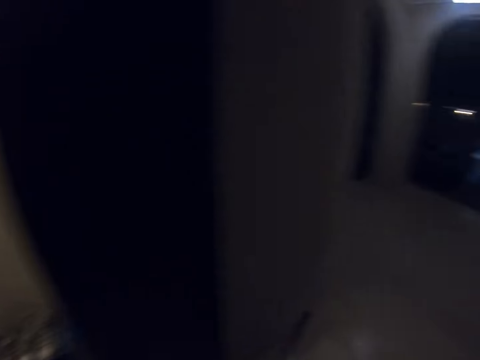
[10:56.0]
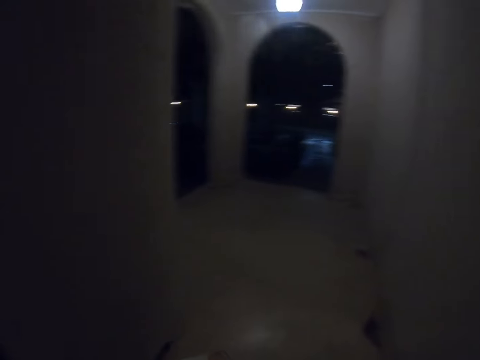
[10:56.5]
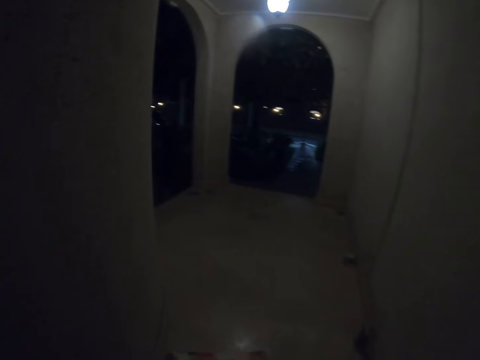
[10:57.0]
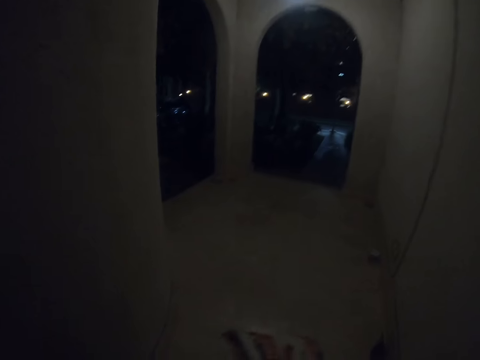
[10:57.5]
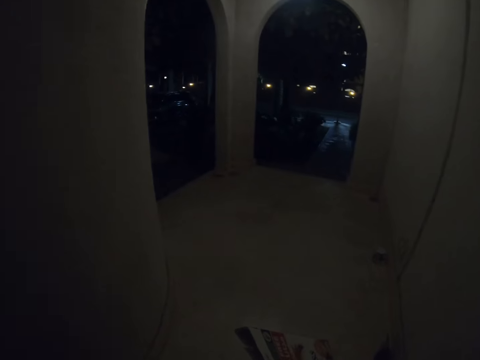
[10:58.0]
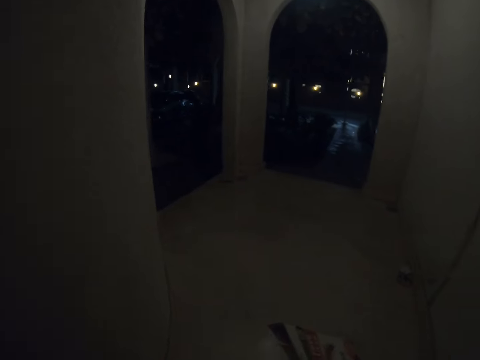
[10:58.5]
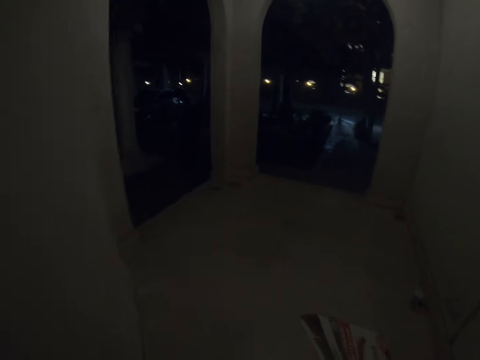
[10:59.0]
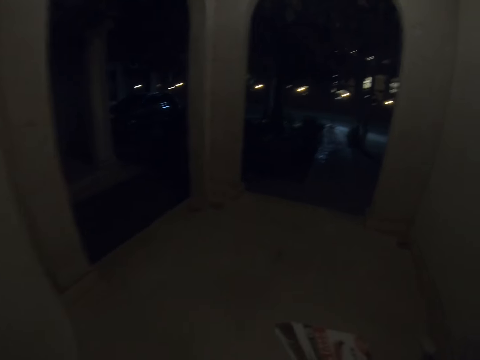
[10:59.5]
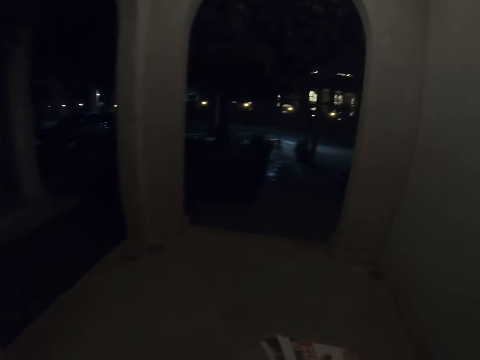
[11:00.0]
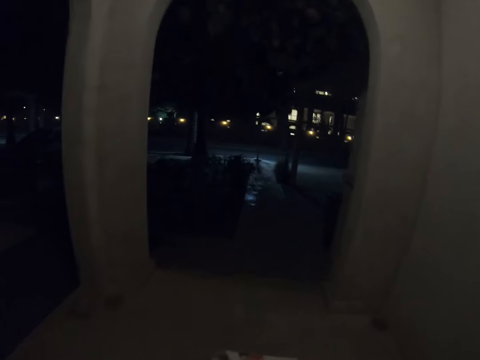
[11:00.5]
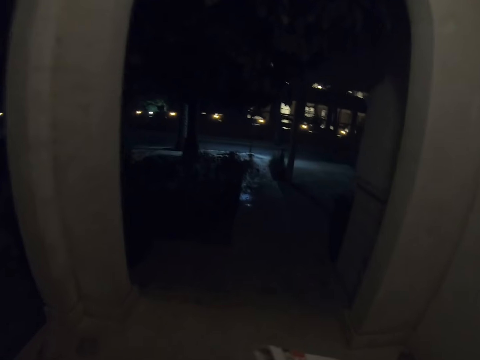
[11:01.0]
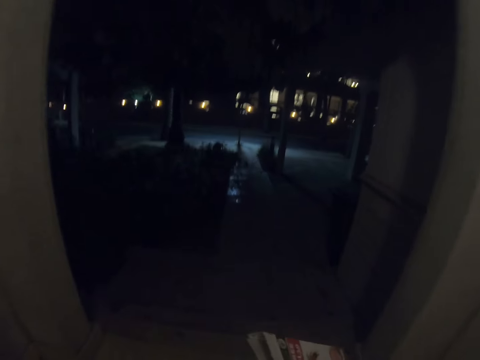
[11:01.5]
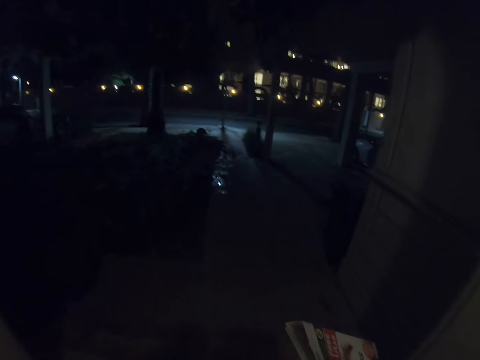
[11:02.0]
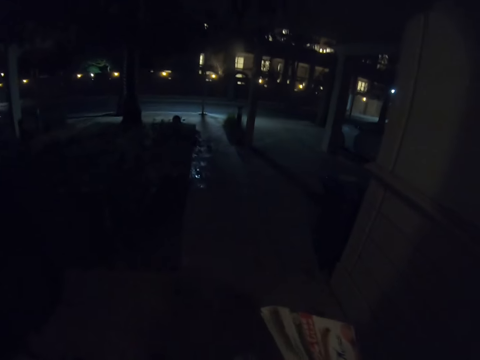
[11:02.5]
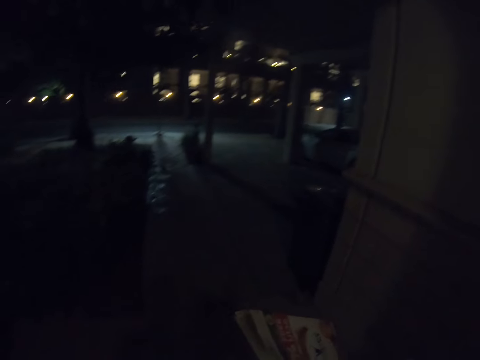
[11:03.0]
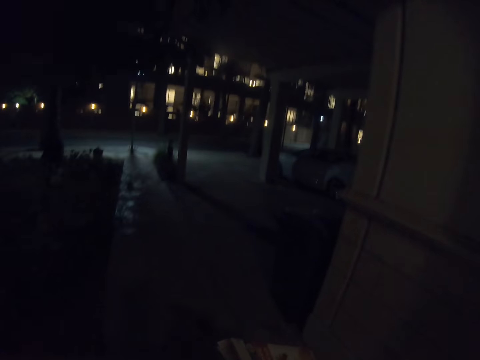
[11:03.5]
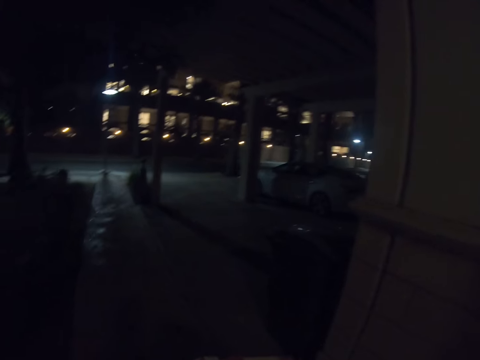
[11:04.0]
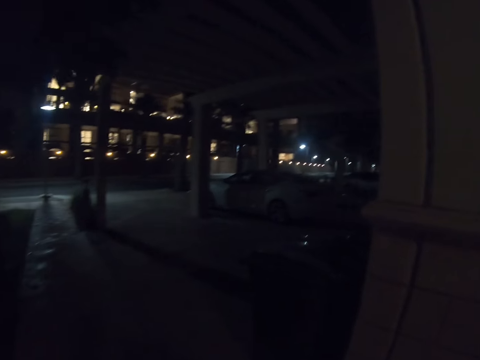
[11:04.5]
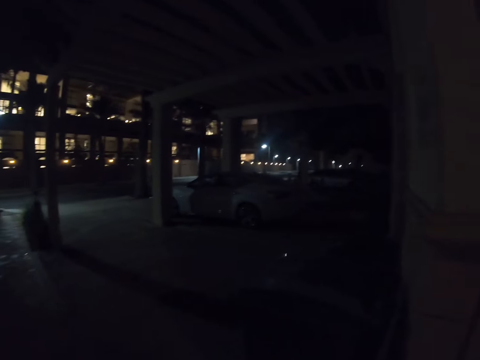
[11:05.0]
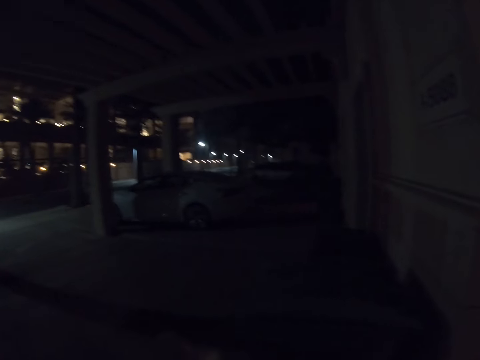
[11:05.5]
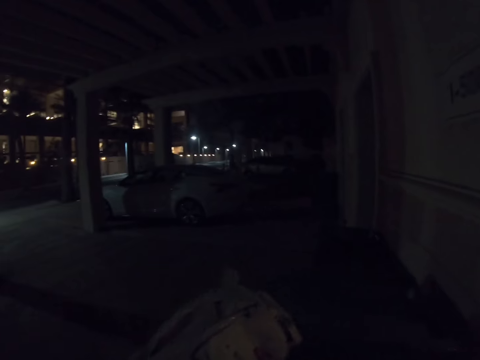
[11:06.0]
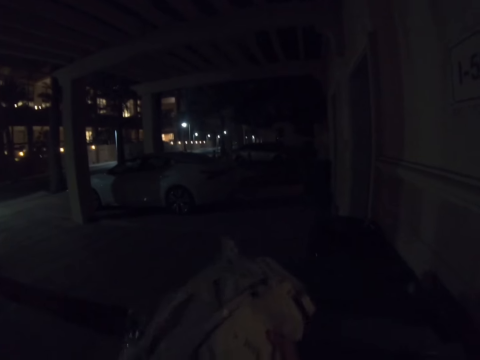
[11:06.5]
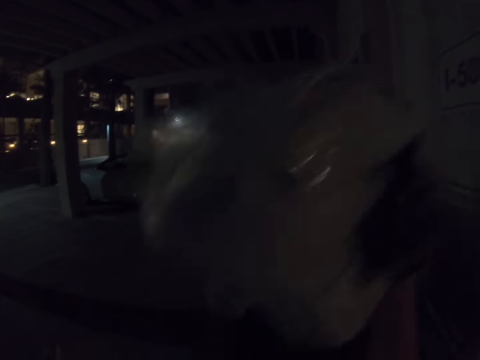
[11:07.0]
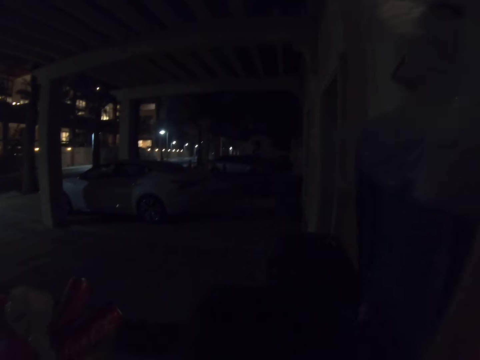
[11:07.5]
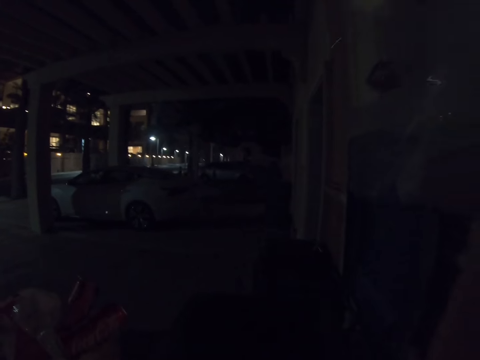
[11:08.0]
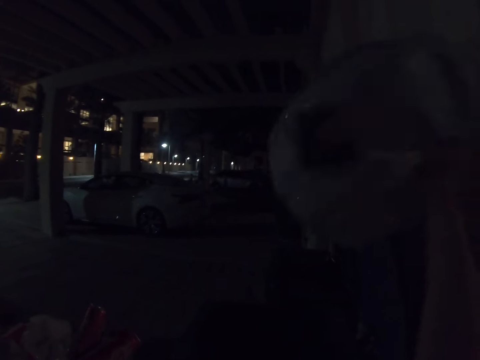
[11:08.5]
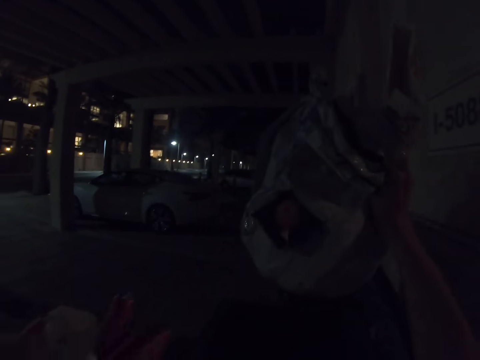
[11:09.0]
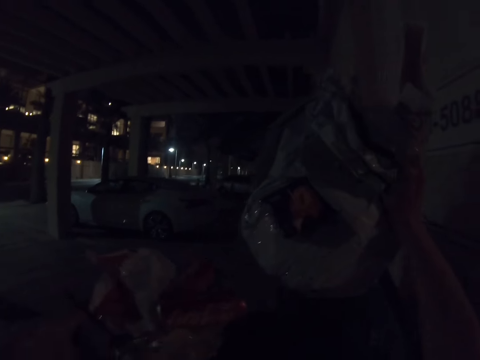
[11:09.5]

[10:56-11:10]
The camera wearer closes the door behind them. They open the dustbin.

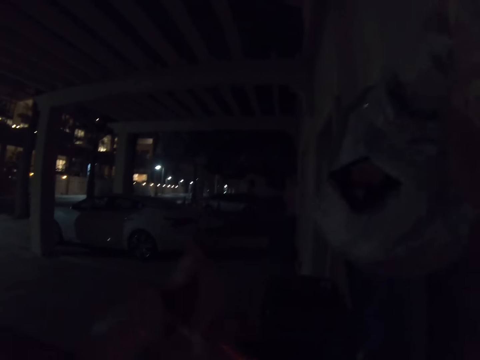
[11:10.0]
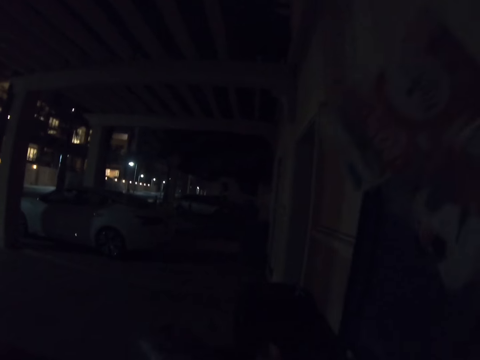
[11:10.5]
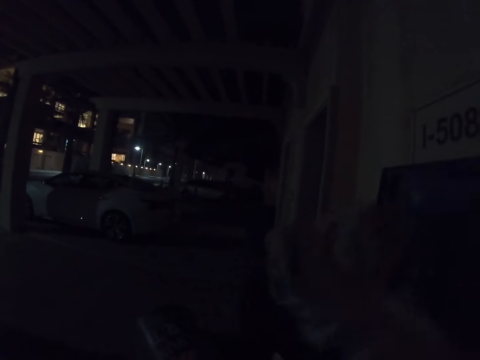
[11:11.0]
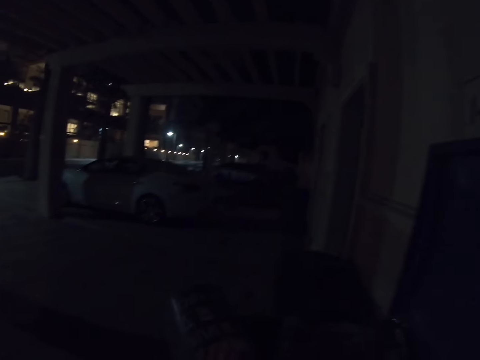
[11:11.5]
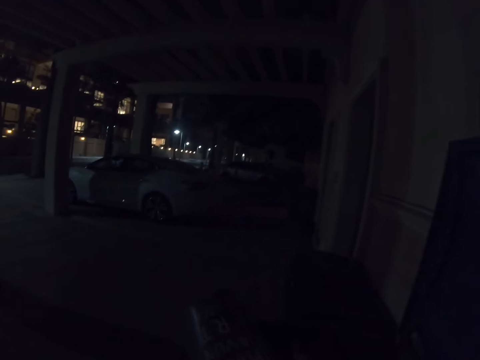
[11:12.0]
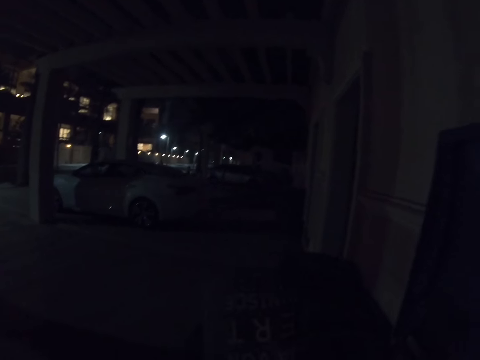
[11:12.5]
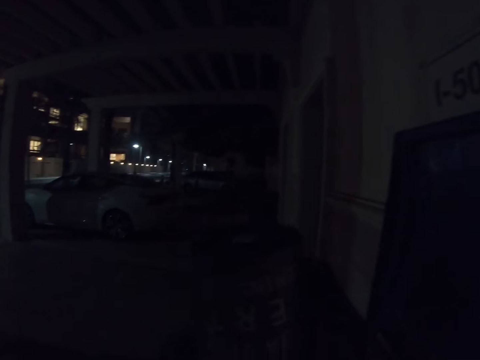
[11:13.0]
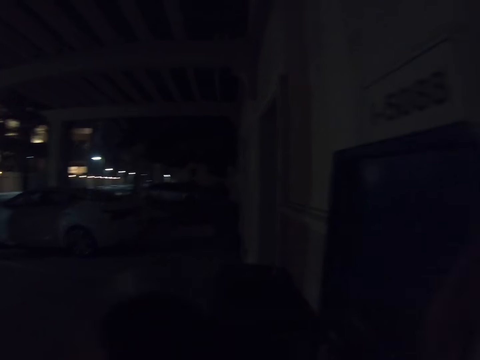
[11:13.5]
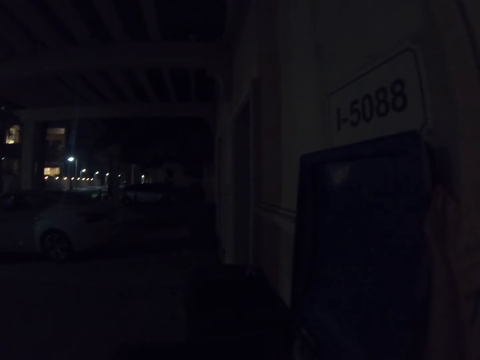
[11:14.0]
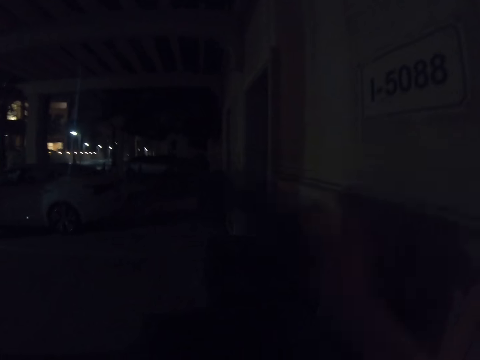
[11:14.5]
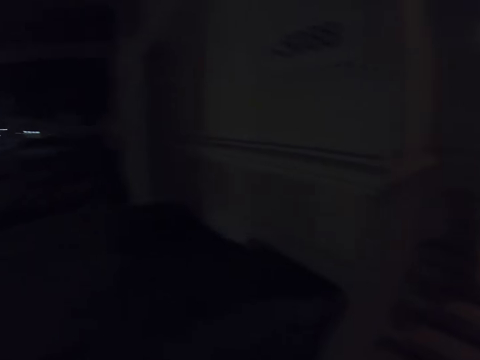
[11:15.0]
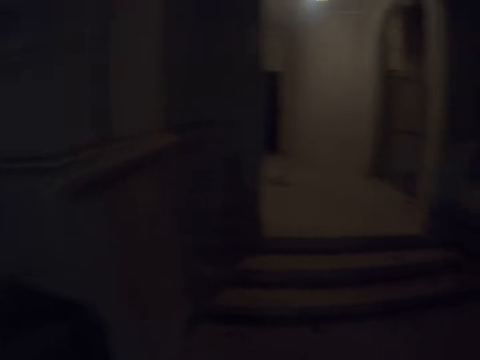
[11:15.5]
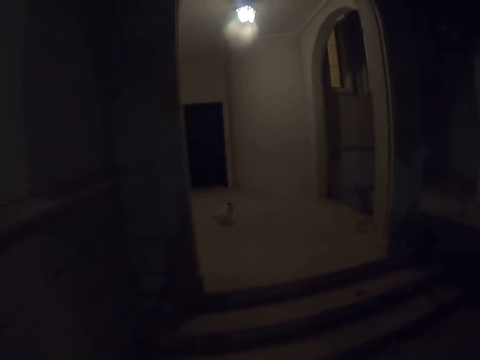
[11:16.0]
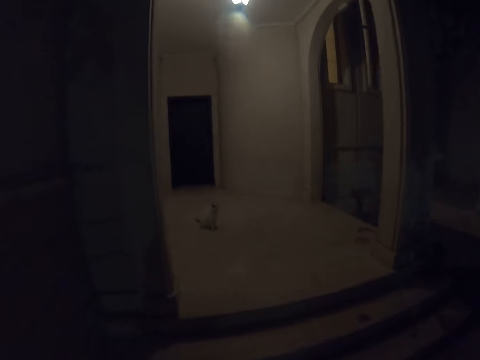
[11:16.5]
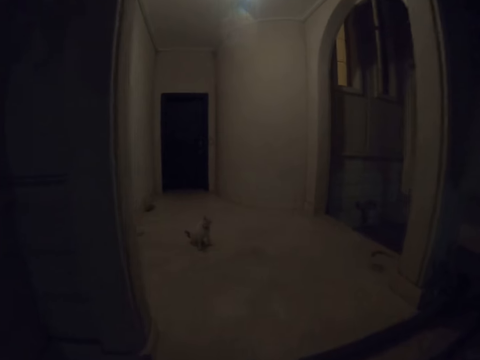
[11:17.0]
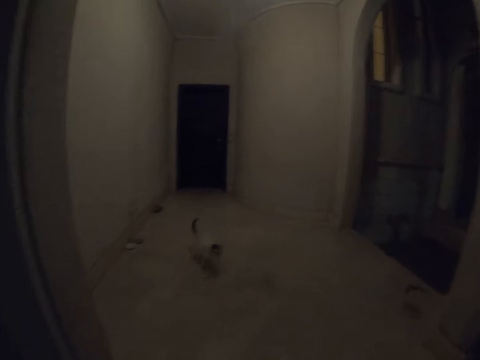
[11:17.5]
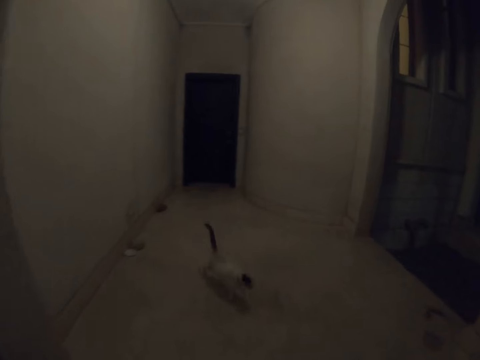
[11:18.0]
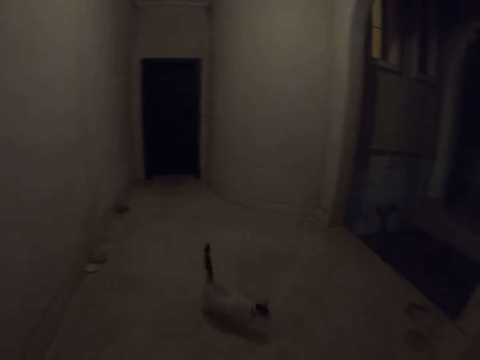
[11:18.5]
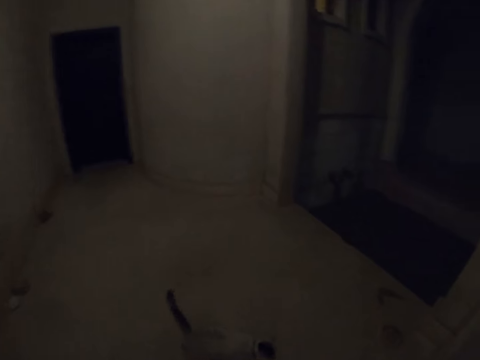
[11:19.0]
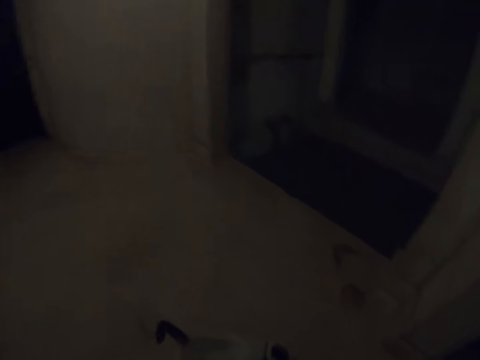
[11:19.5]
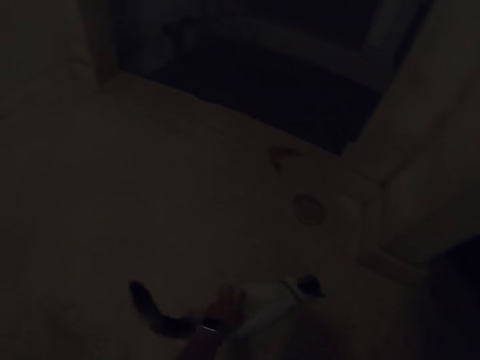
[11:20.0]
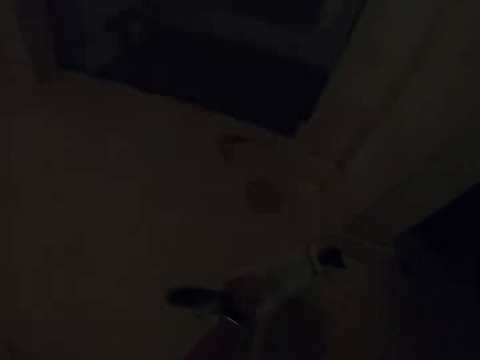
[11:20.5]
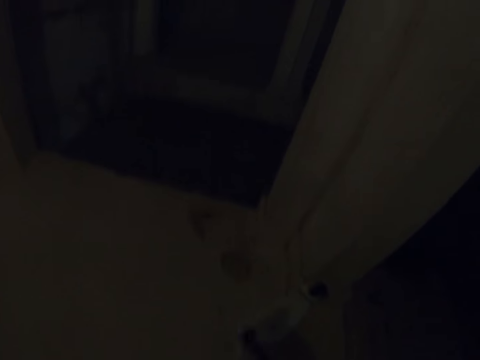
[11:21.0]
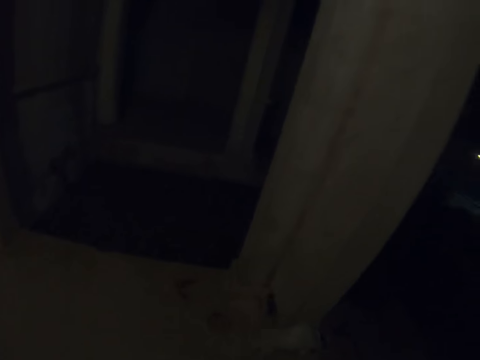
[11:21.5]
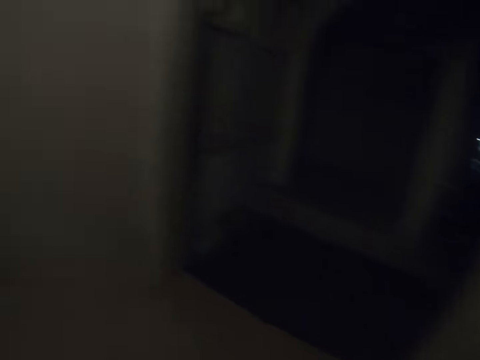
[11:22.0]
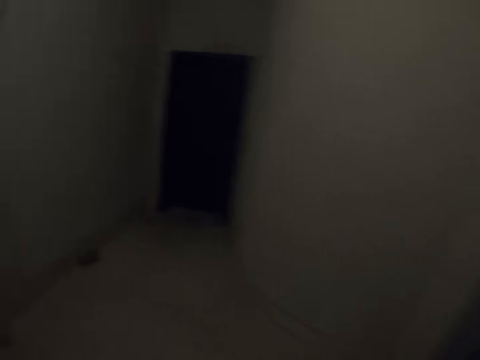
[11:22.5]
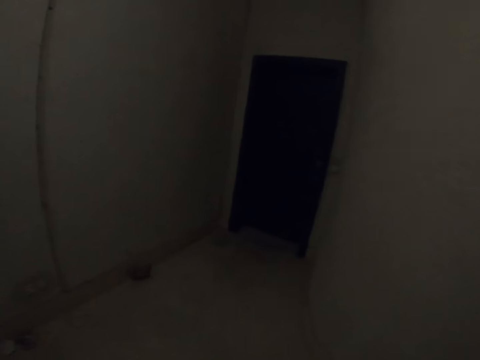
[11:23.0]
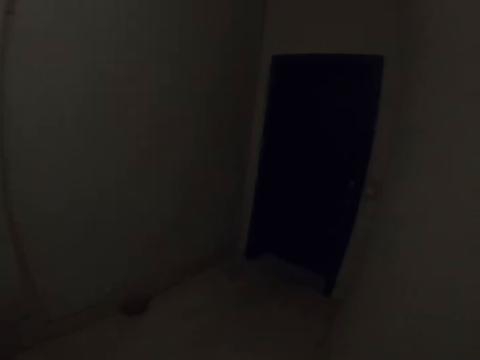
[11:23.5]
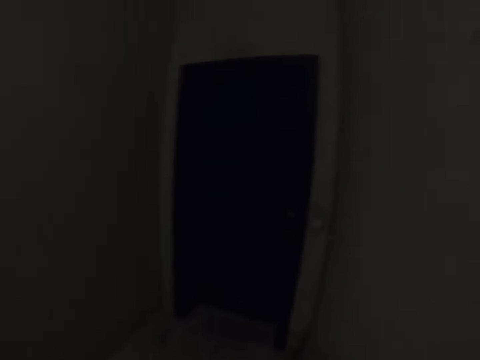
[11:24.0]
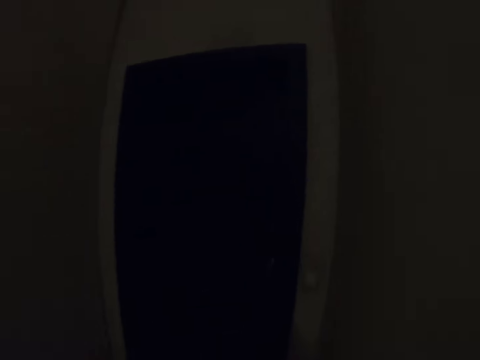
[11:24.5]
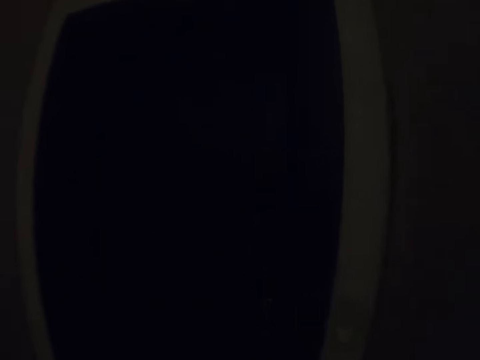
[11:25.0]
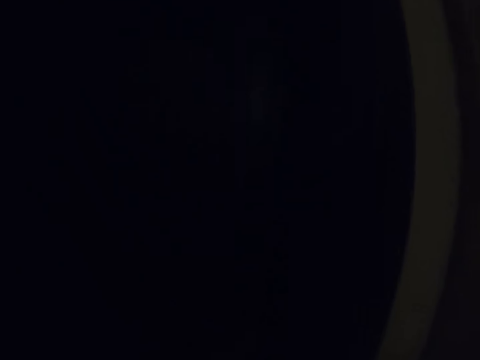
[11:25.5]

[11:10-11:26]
The camera wearer deposits the trash on the dustbin. He holds some polythene bags with both his hands. He closes the dustbin. He walks around. He walks towards the door.
